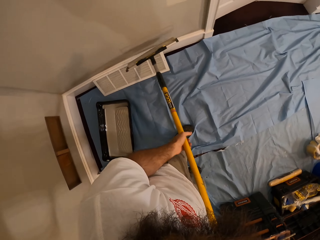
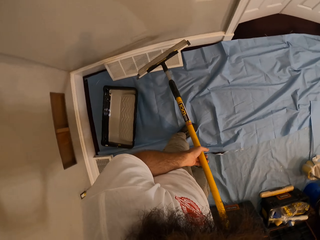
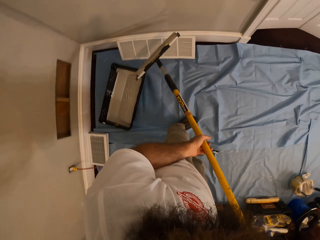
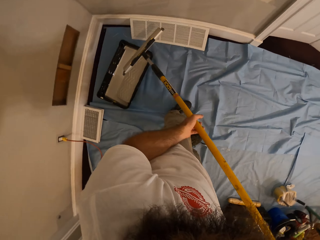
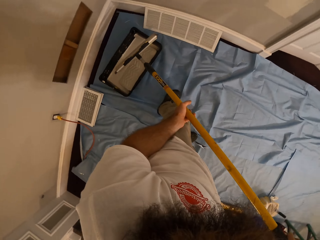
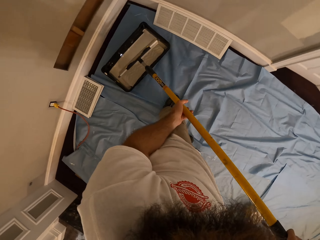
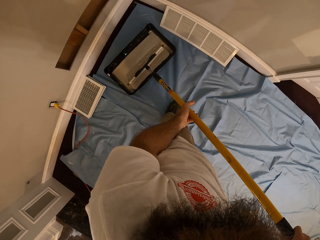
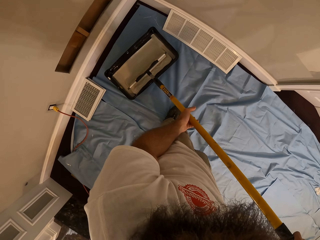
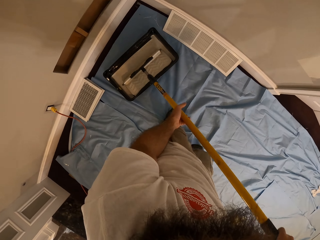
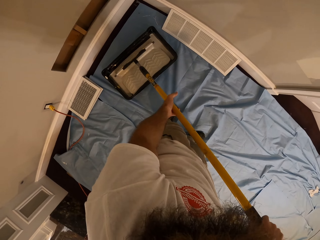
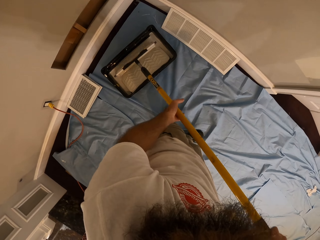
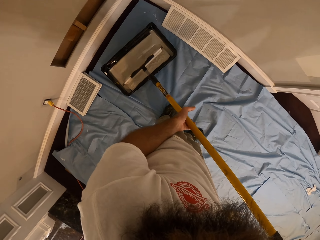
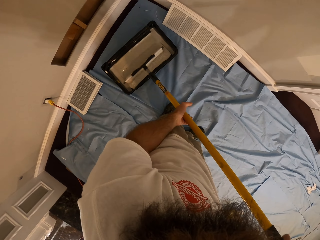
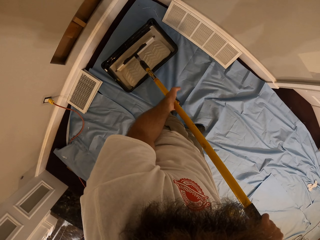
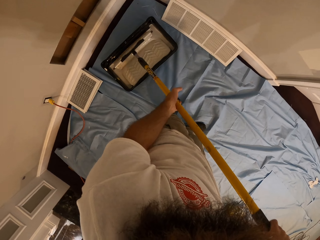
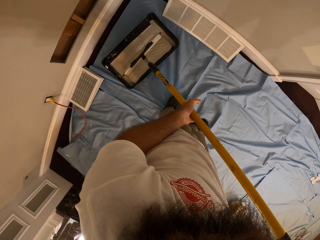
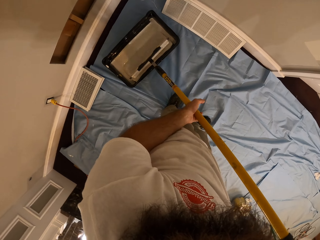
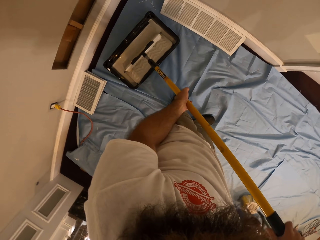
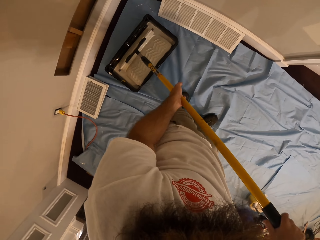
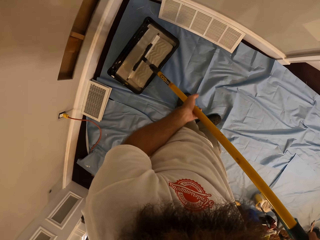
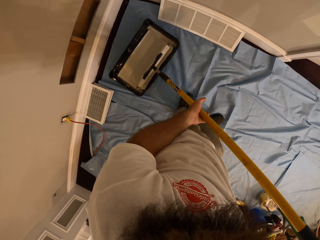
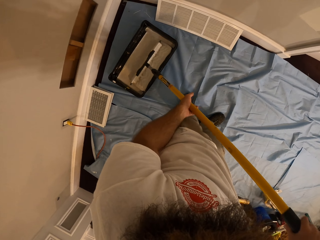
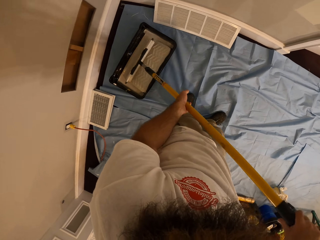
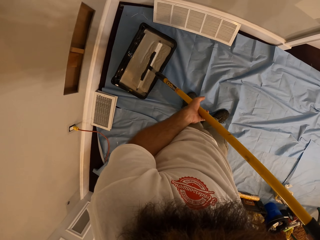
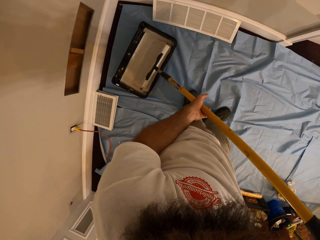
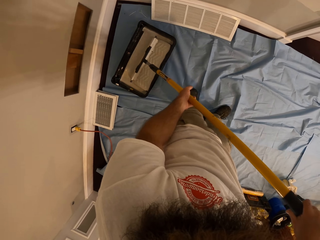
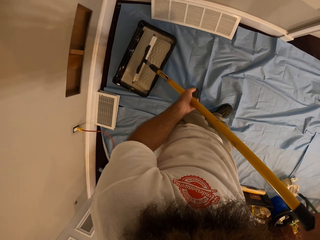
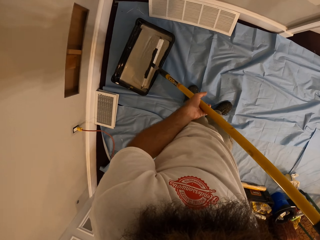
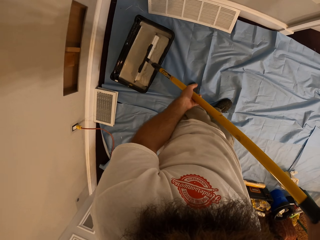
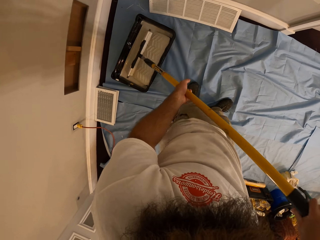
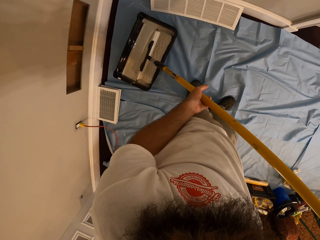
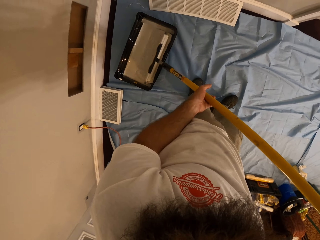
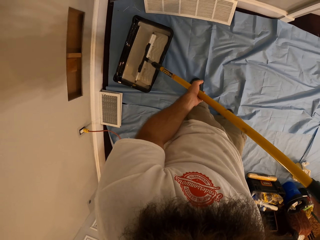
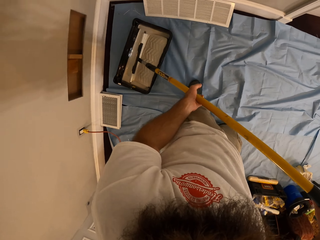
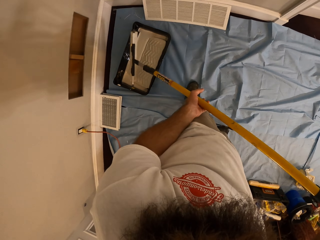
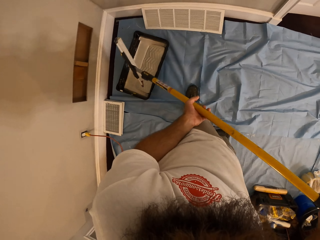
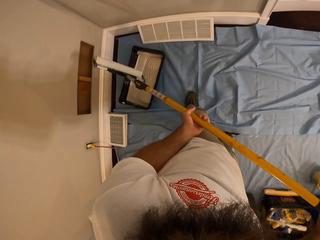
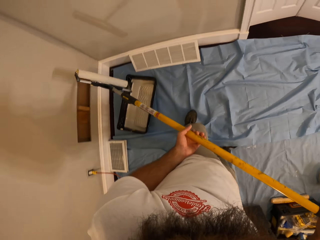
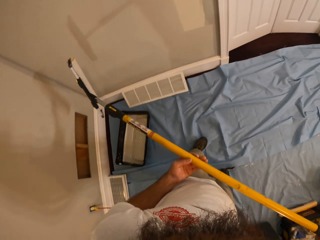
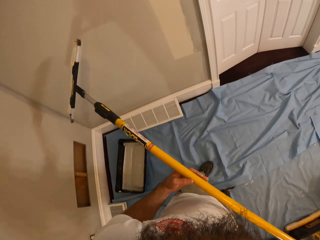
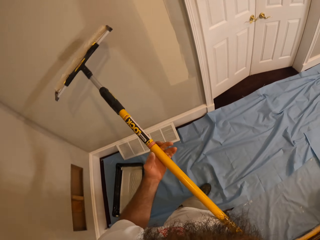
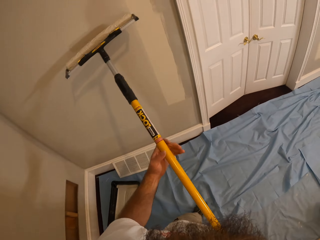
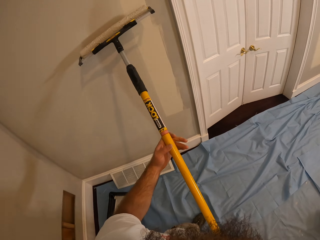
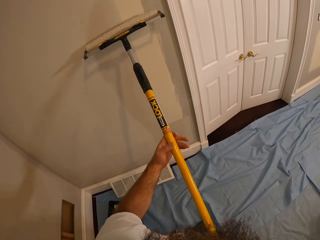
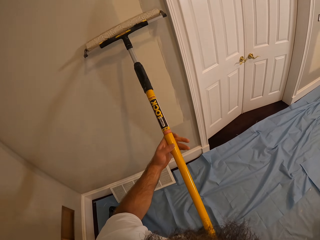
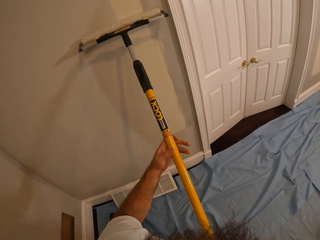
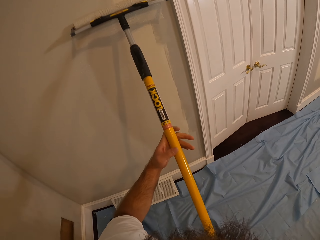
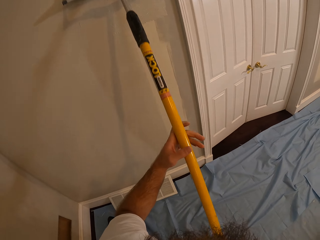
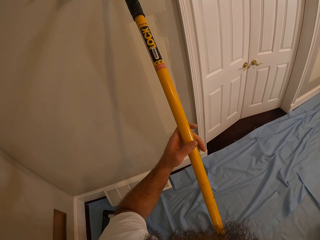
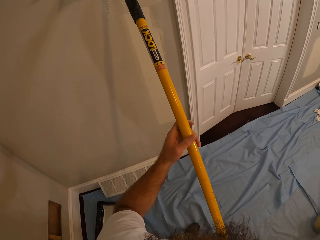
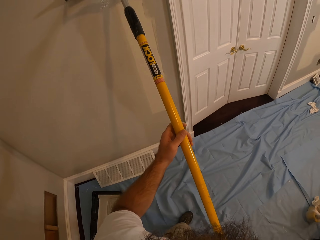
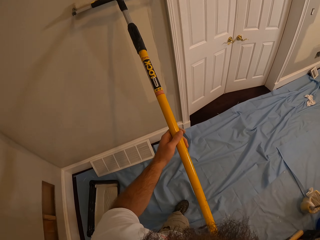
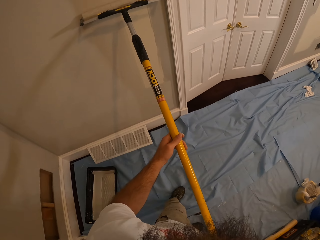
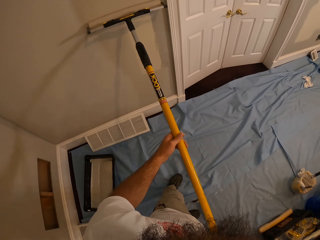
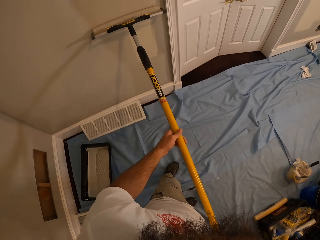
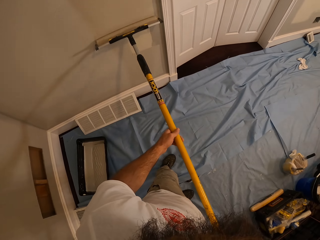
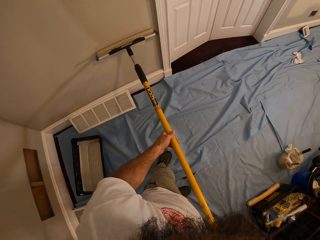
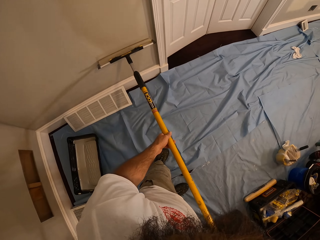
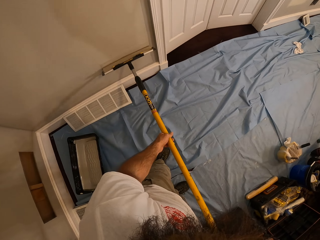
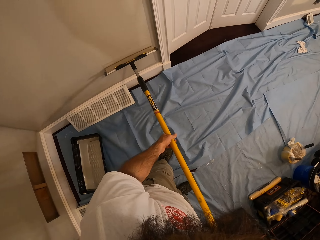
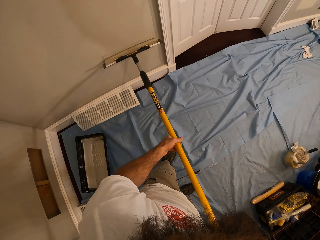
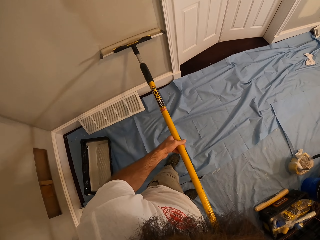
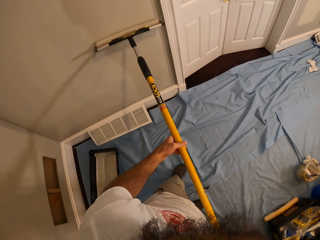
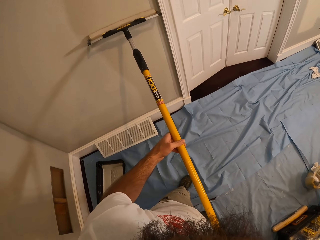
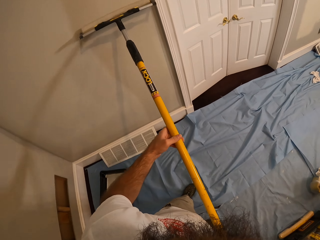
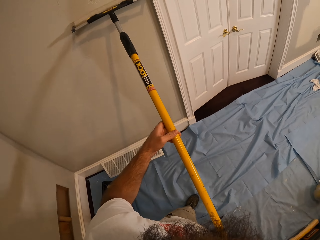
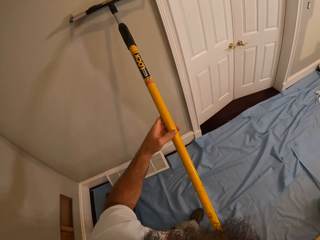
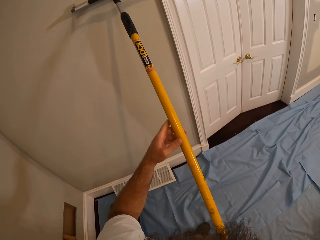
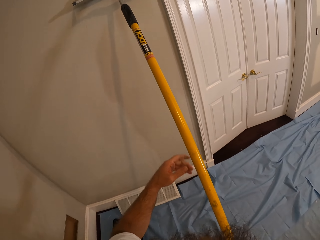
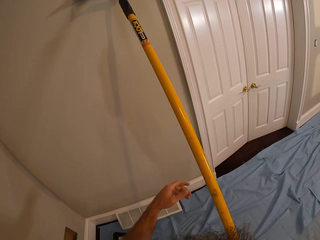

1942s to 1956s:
The camera wearer takes paint from a bucket with the paint roller using both hands. They paint the wall with the paint roller using both hands.

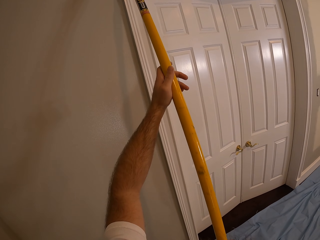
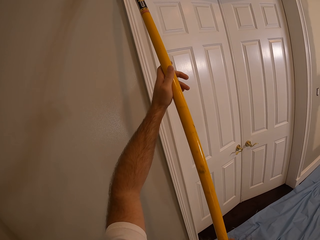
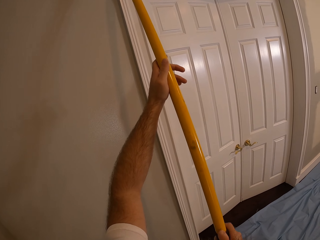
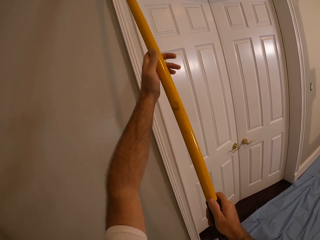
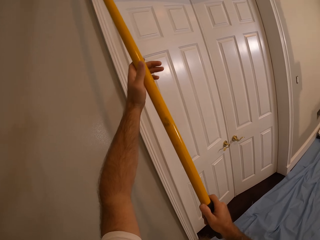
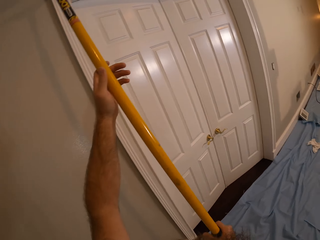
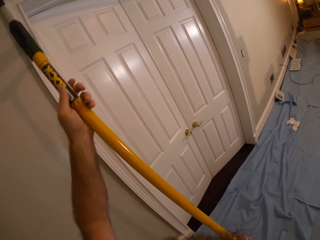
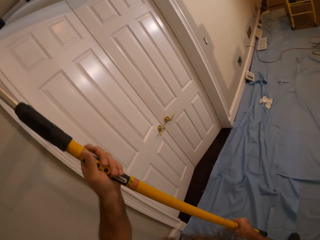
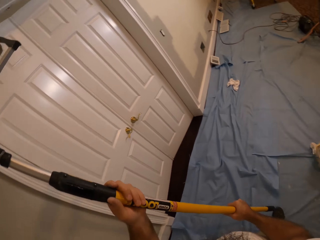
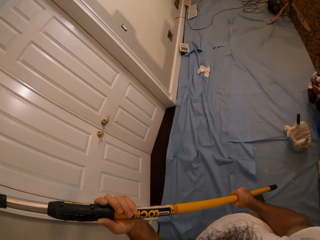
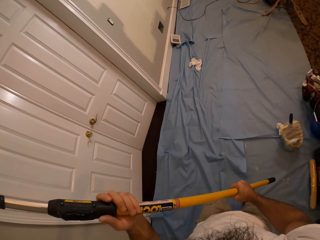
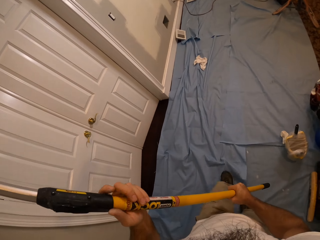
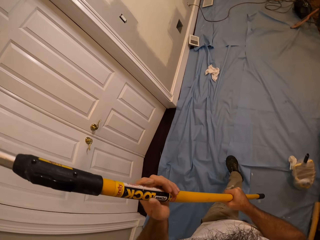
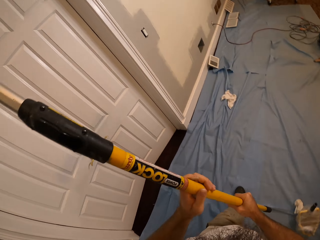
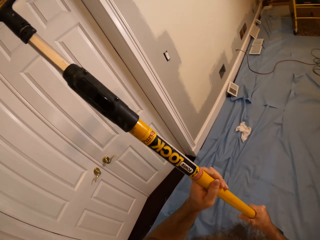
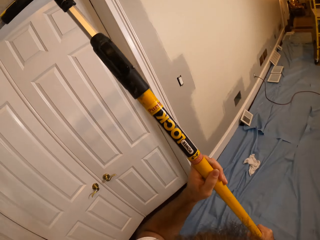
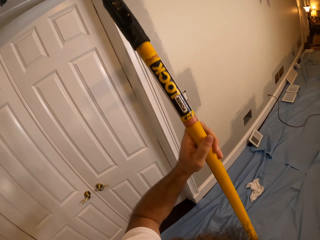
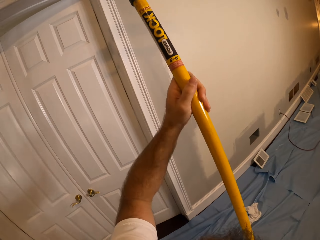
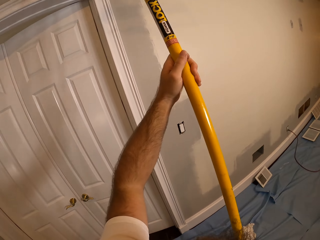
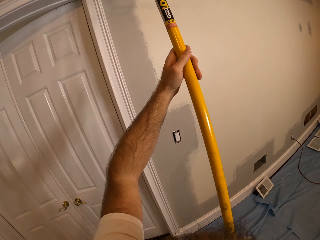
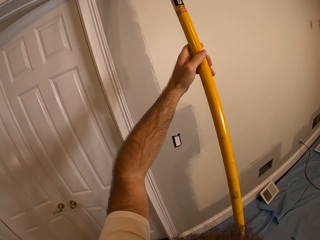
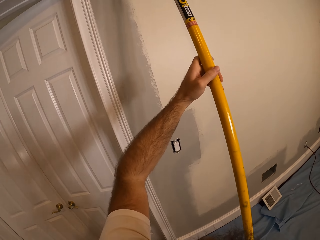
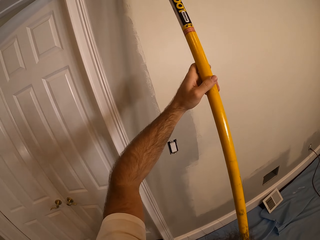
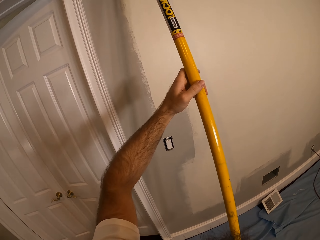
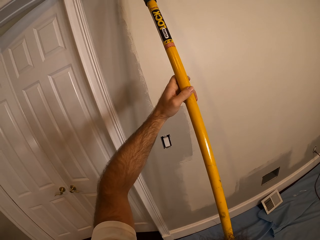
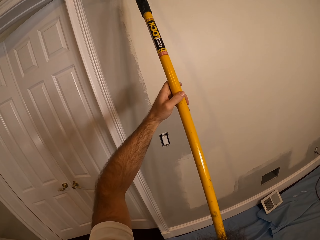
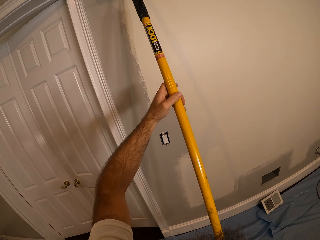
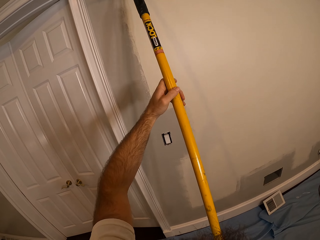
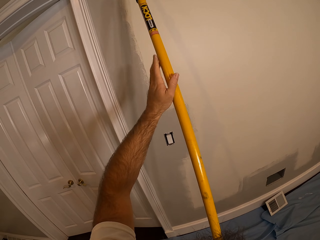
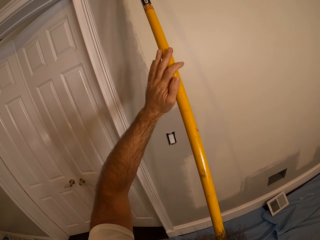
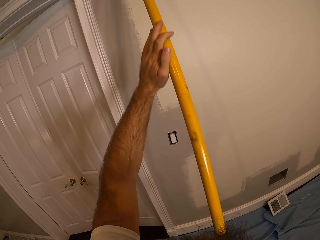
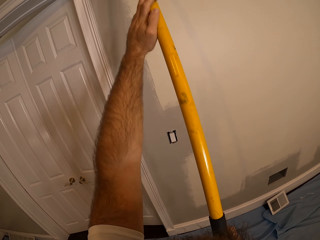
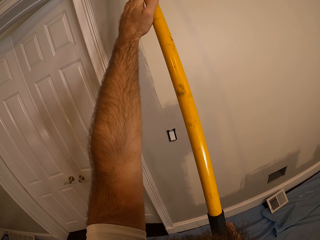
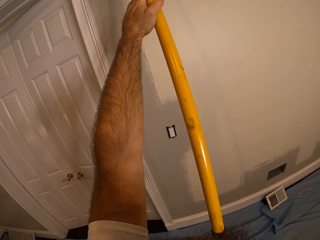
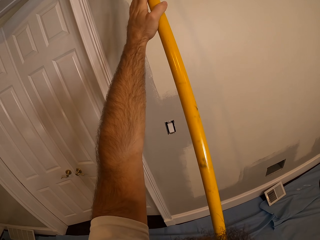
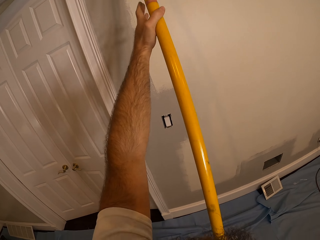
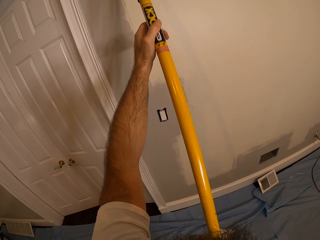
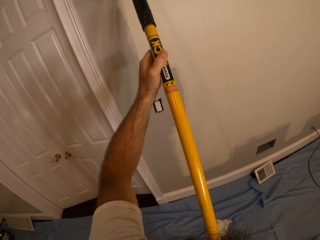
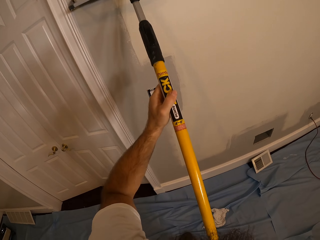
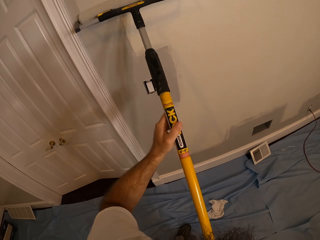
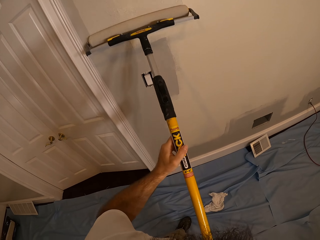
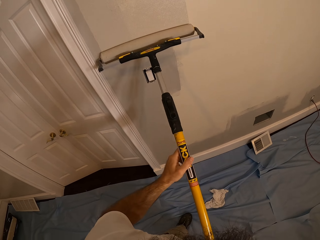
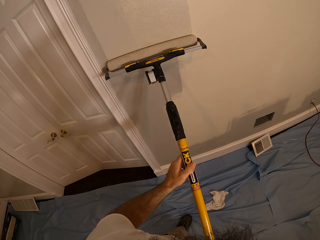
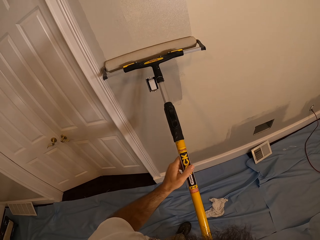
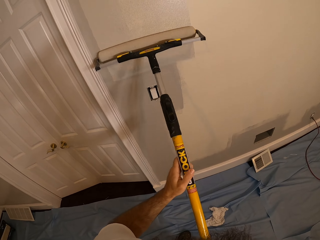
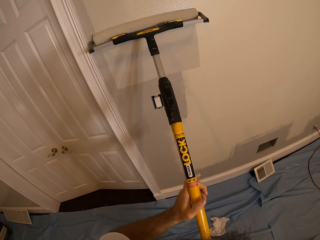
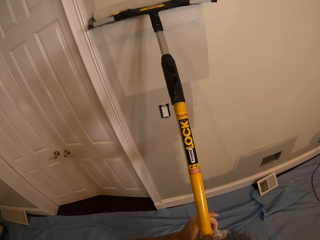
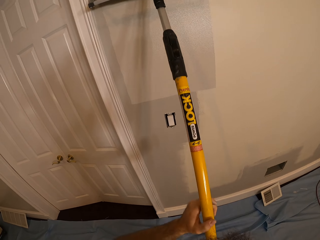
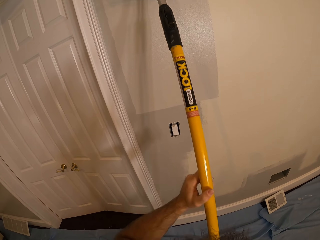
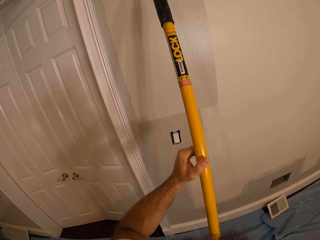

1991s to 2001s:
The camera wearer lifts the paint roller. They paint the wall on the right side of the door.
